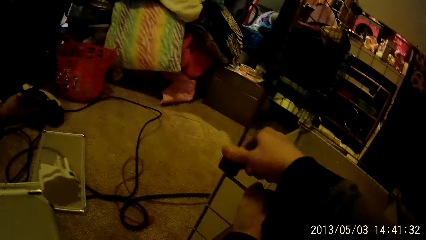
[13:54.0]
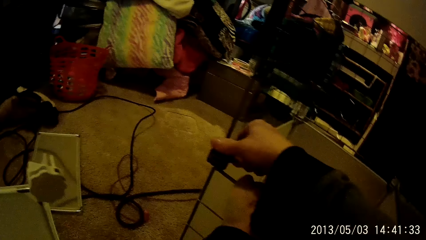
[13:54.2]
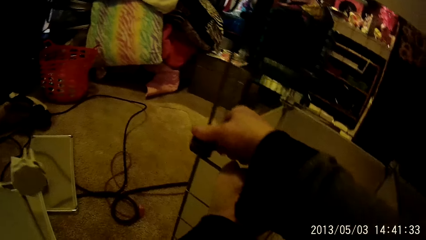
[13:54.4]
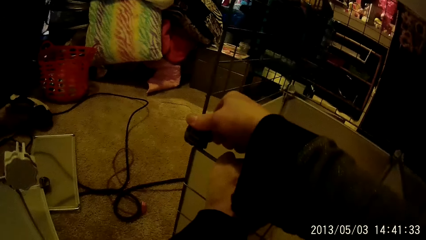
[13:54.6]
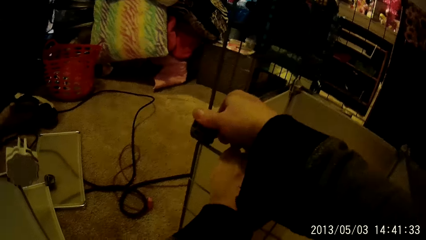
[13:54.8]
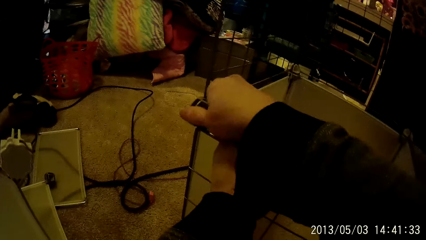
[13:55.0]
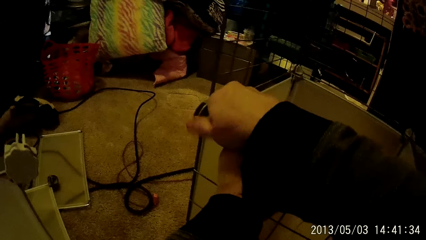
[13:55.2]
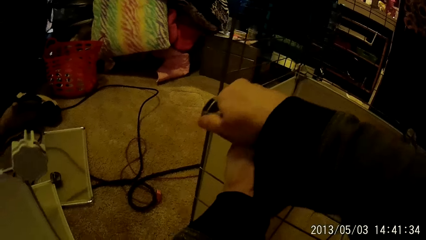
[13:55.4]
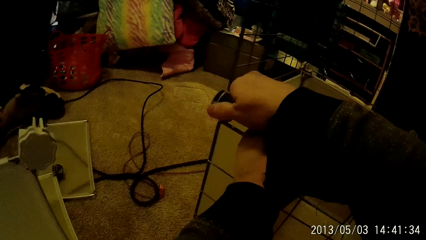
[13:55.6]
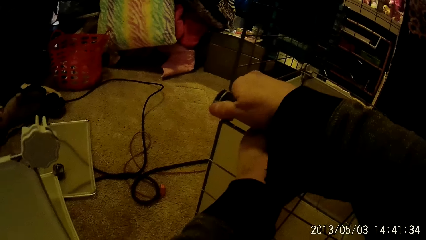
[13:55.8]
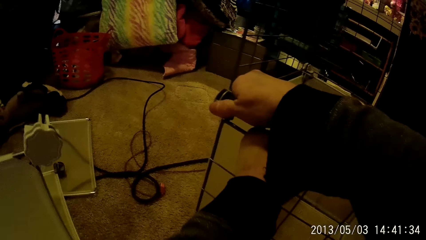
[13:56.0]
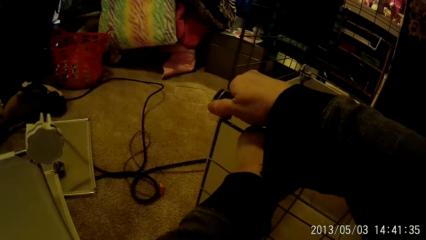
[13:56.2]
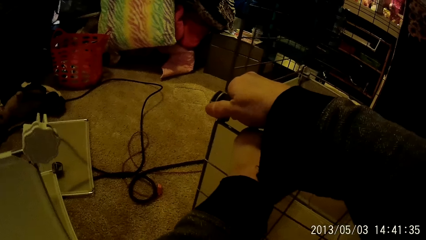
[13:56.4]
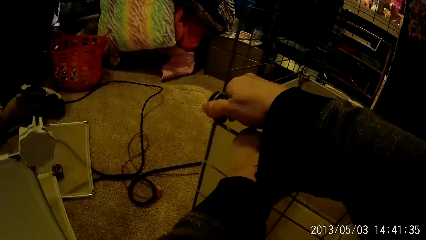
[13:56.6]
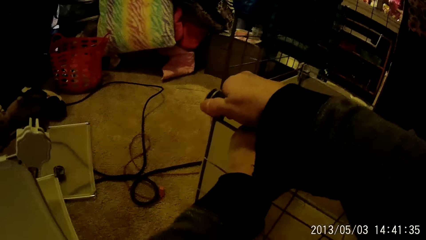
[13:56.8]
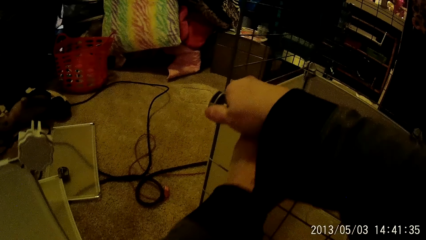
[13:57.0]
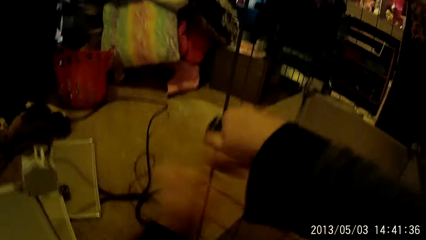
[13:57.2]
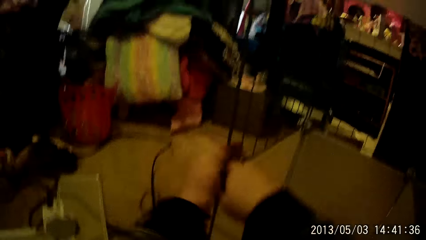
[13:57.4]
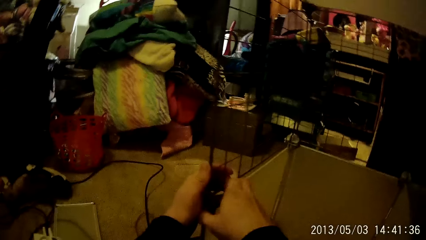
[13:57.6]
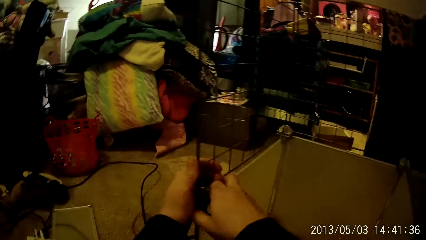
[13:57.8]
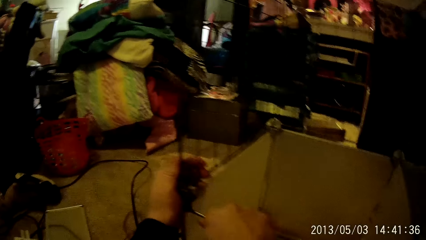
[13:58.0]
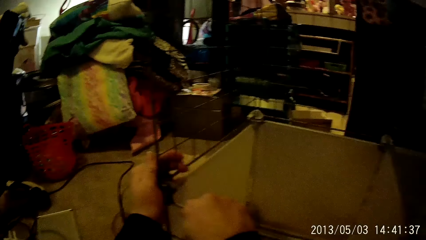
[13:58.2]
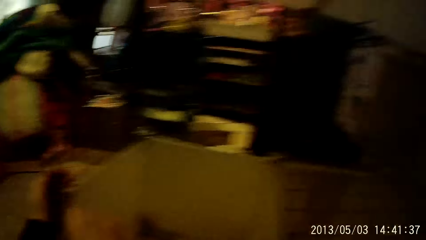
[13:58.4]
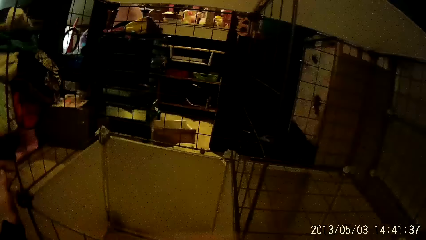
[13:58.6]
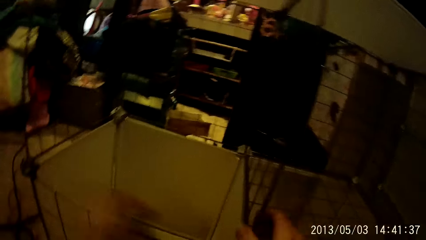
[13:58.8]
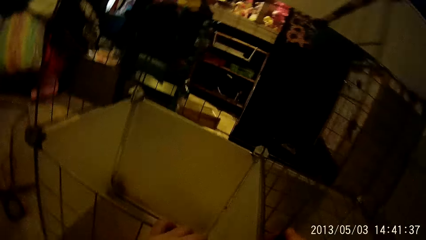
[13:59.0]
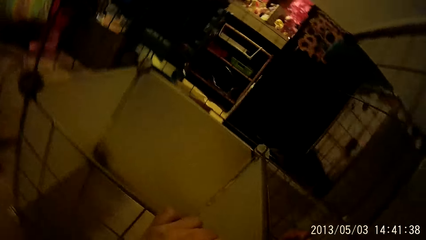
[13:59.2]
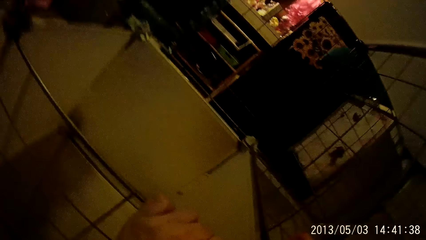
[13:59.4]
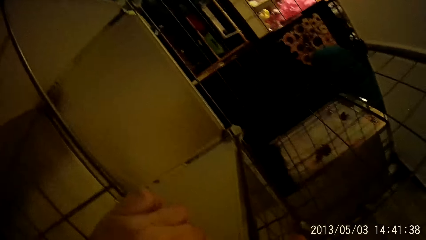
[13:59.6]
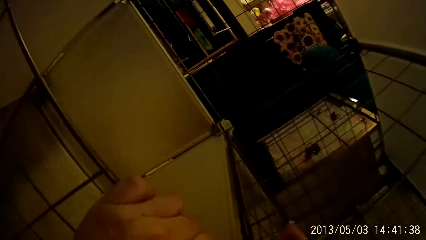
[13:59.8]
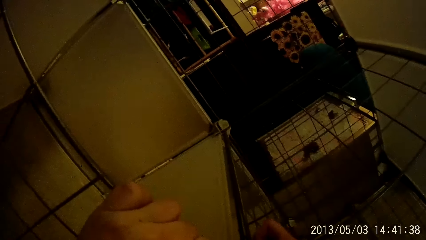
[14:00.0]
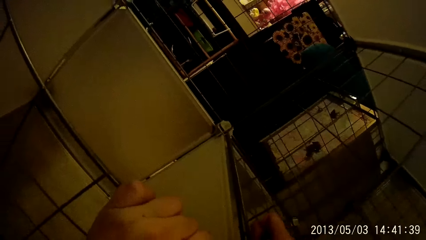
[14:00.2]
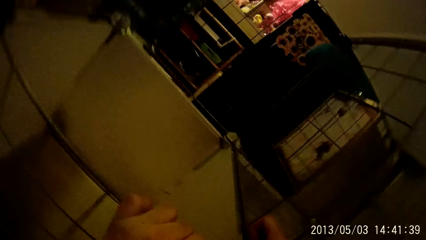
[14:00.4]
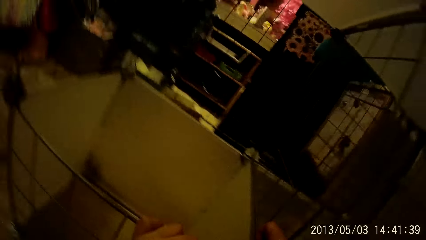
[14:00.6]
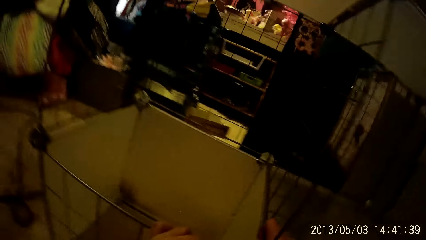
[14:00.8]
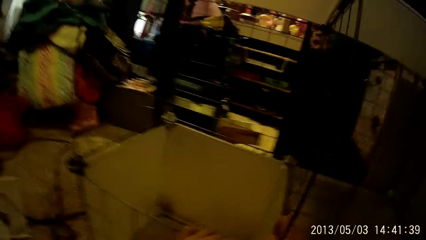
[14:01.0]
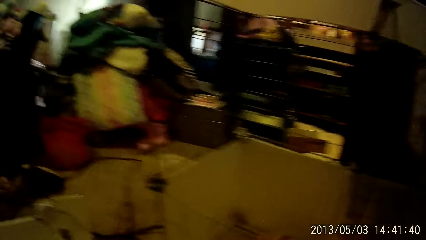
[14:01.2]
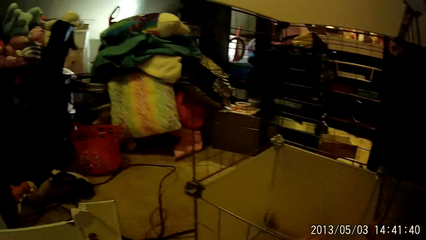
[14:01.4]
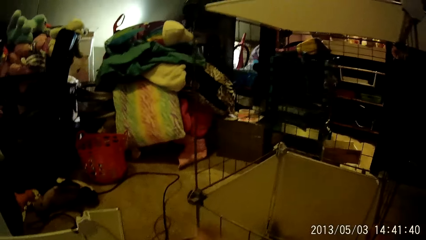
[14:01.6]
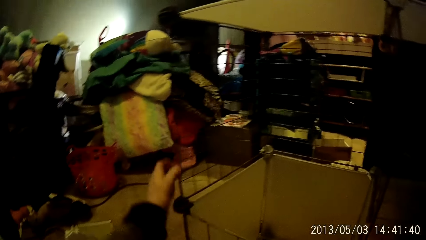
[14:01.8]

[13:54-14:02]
The camera wearer hooks the steel wire mesh to the wardrobe with a wardrobe hook on the wardrobe with his right hand.

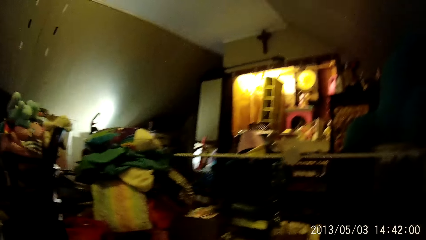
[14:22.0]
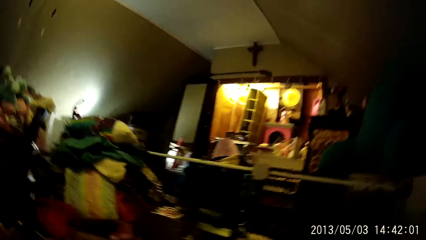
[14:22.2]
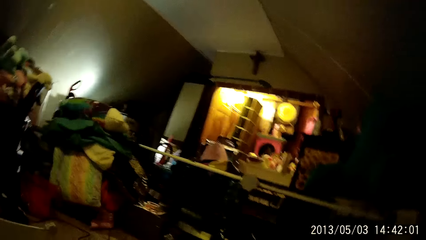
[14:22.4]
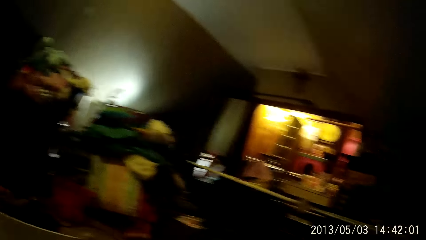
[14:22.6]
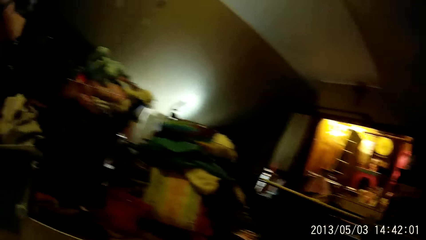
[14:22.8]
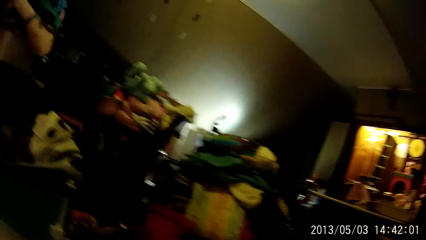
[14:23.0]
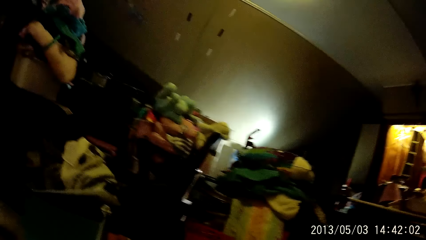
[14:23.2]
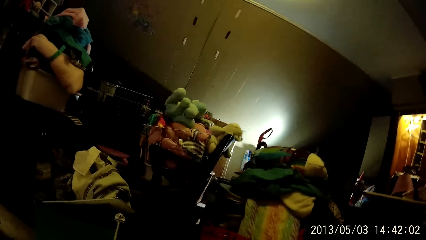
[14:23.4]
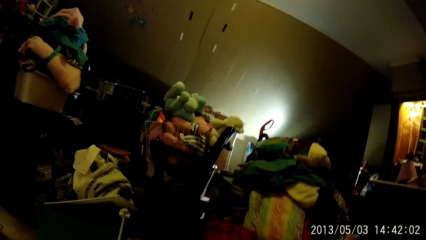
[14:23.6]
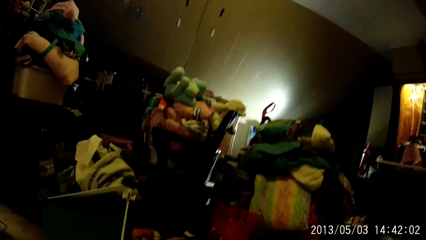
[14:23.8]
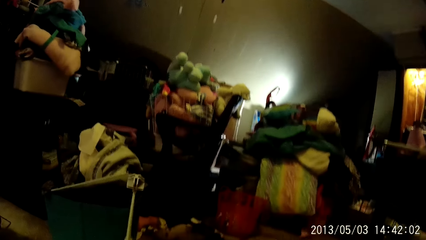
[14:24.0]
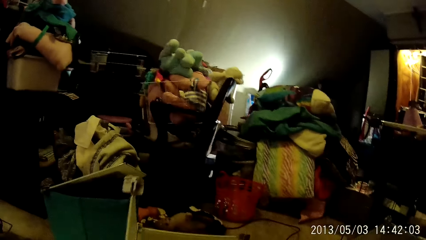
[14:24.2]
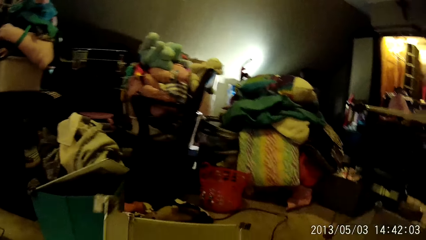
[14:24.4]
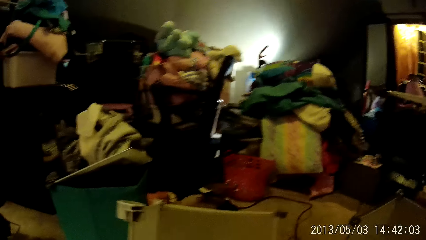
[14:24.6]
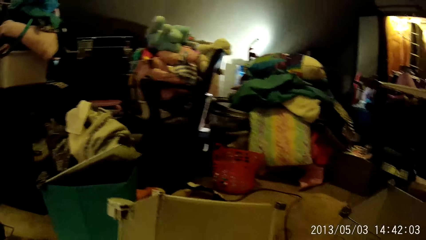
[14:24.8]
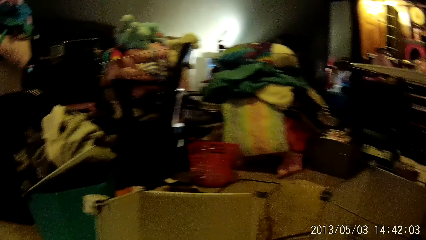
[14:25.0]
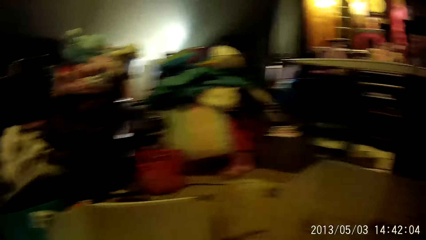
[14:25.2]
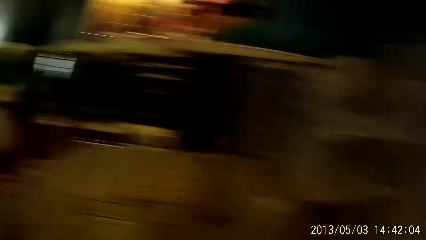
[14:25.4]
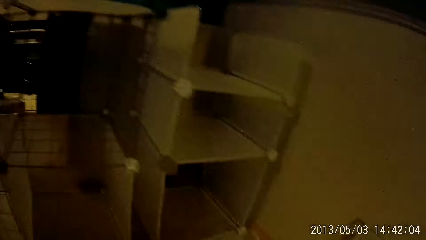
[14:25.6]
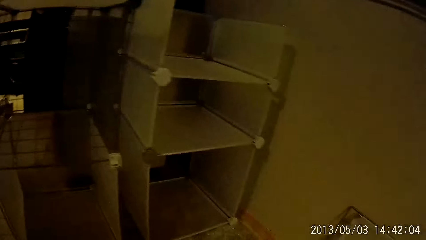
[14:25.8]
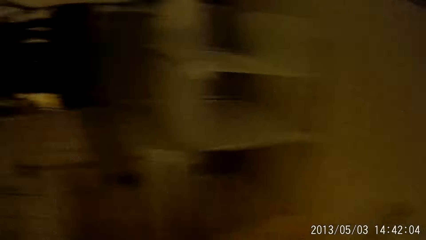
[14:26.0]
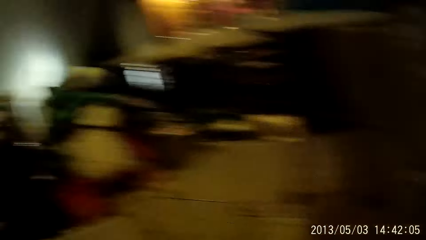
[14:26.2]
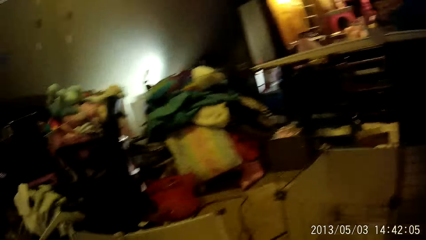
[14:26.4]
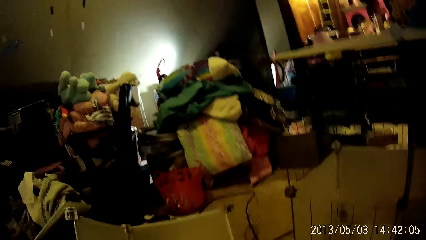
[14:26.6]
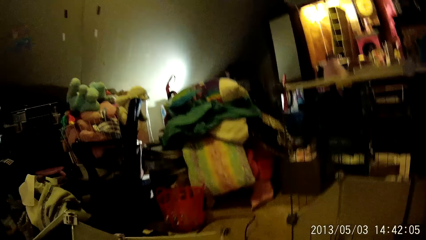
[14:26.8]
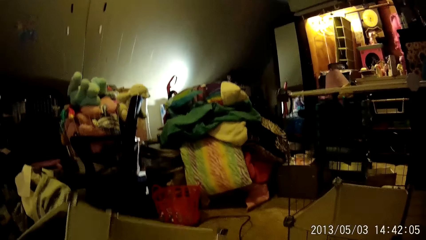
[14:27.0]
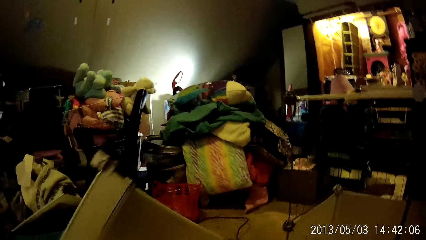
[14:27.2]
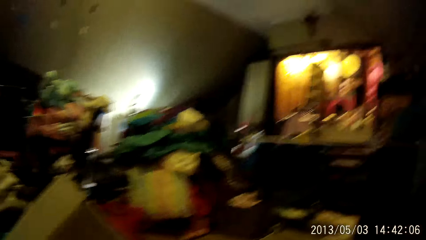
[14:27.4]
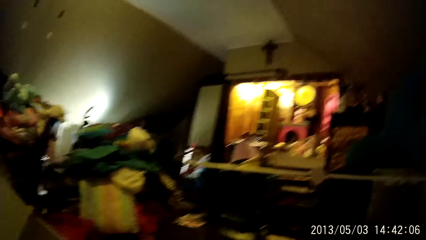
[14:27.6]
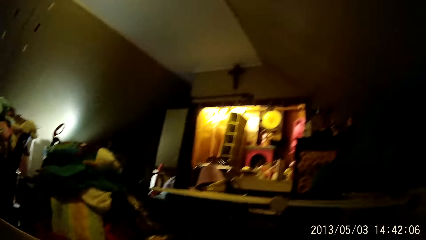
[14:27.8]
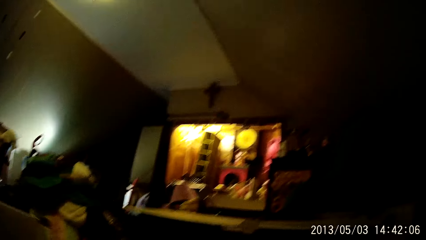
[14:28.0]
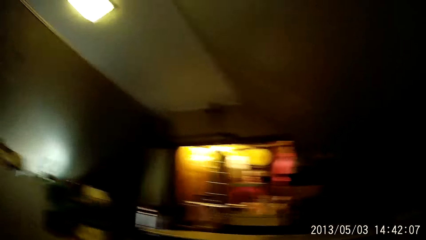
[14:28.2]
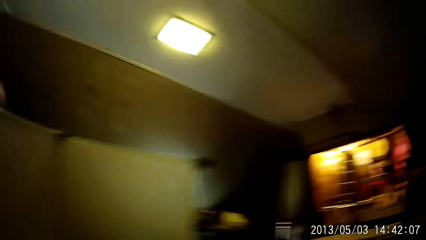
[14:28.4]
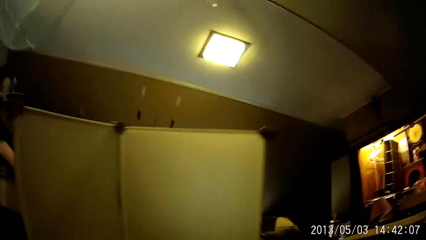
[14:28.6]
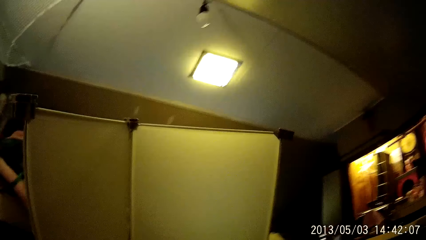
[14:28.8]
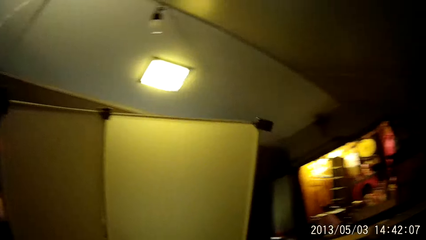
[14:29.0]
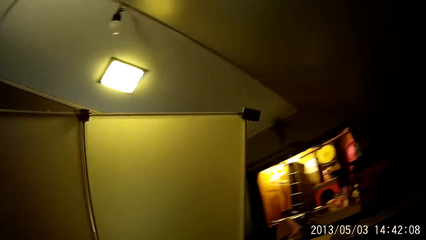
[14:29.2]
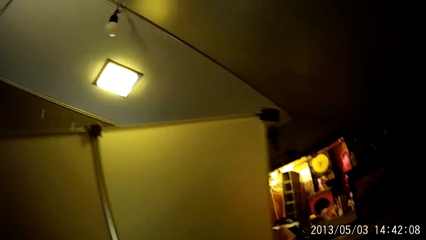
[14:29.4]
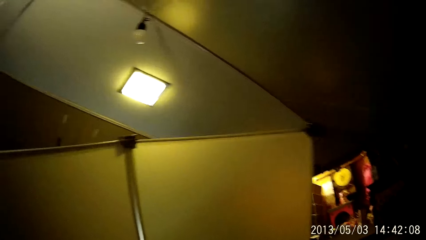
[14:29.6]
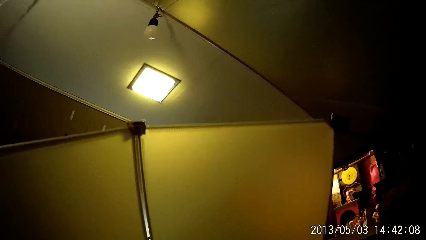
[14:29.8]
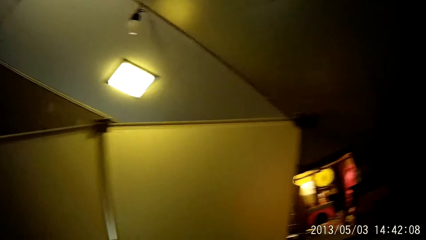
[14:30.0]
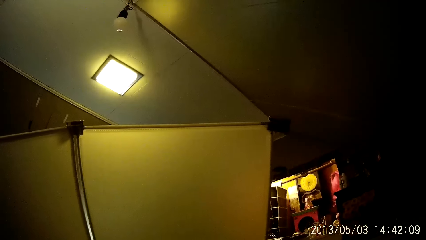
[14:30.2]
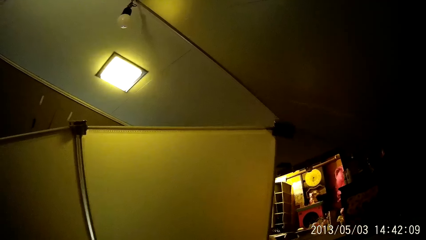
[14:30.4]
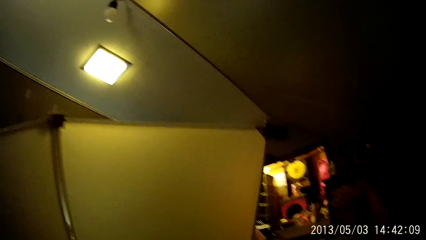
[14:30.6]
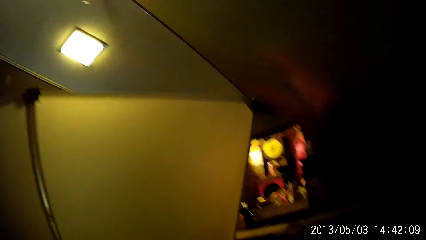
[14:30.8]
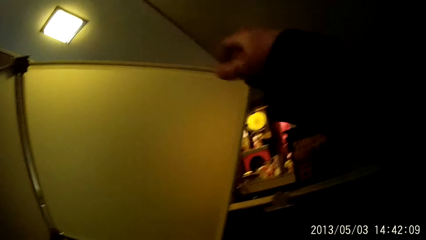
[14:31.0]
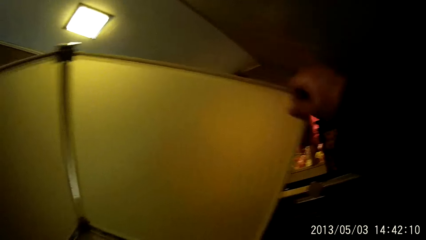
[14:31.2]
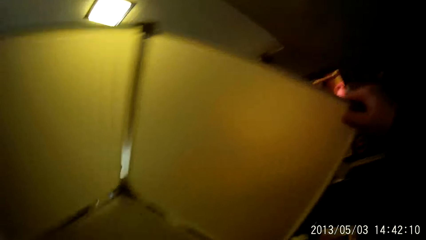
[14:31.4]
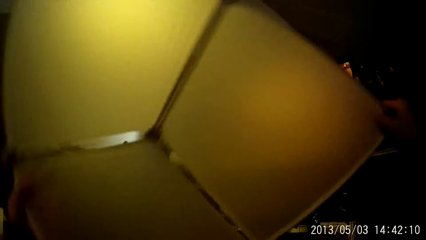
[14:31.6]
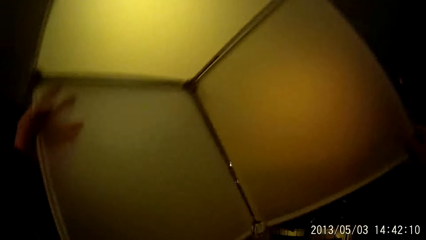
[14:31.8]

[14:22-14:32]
The camera wearer picks up a wardrobe compartment or box on the floor with his hands.
